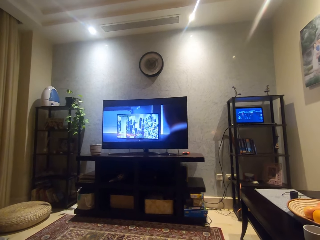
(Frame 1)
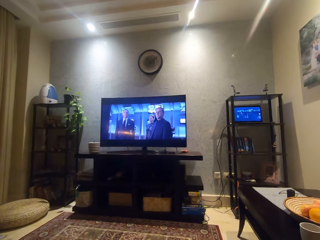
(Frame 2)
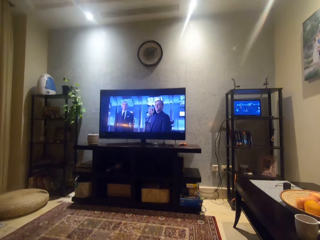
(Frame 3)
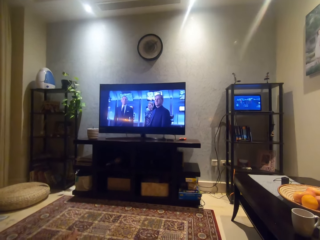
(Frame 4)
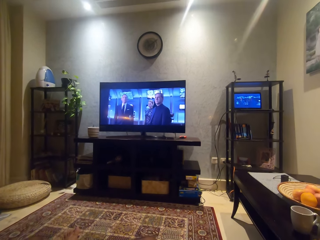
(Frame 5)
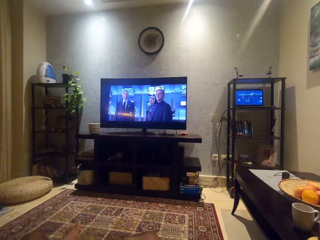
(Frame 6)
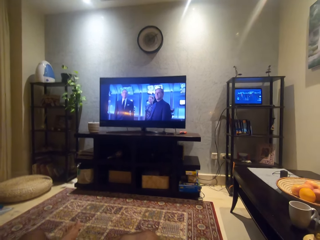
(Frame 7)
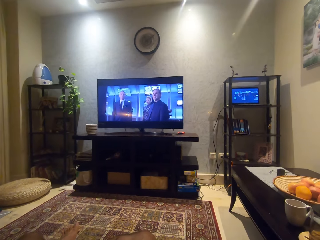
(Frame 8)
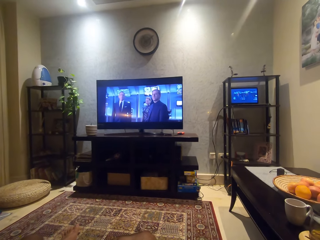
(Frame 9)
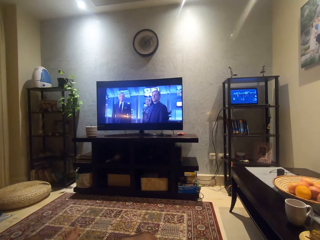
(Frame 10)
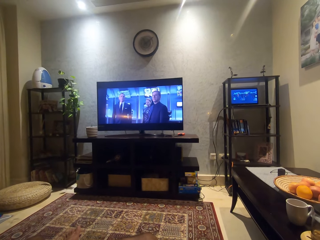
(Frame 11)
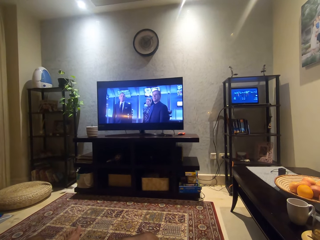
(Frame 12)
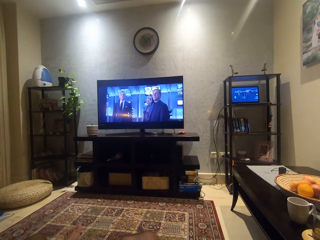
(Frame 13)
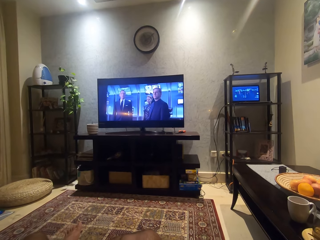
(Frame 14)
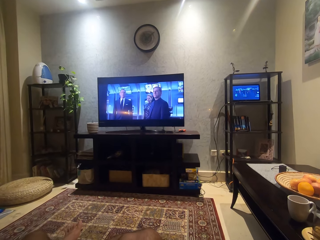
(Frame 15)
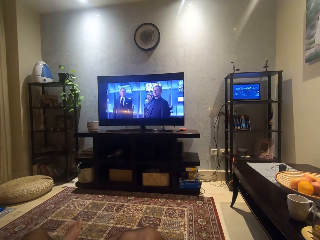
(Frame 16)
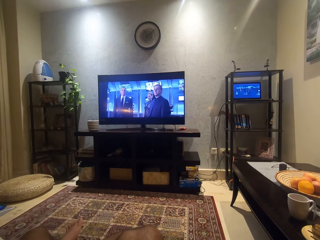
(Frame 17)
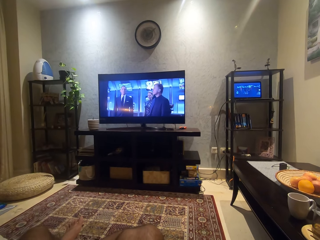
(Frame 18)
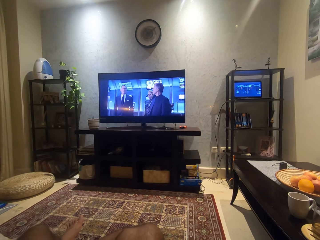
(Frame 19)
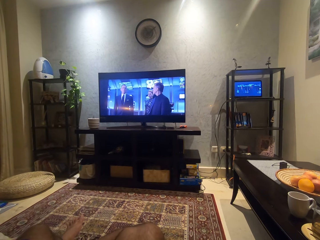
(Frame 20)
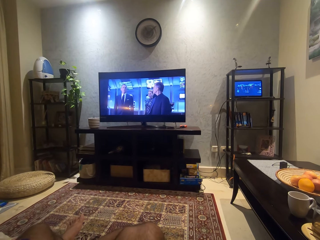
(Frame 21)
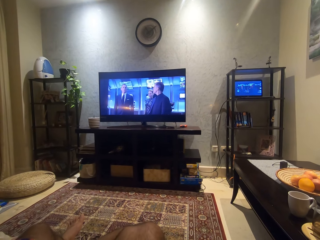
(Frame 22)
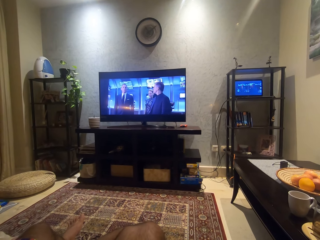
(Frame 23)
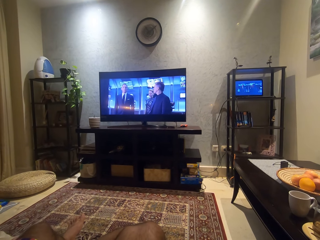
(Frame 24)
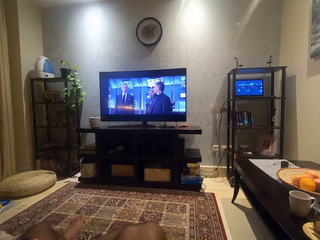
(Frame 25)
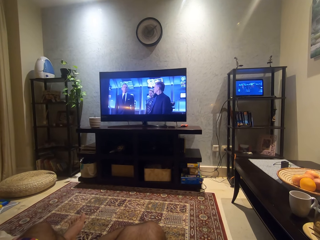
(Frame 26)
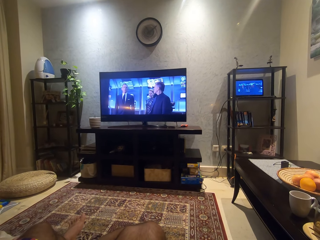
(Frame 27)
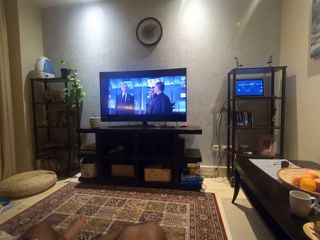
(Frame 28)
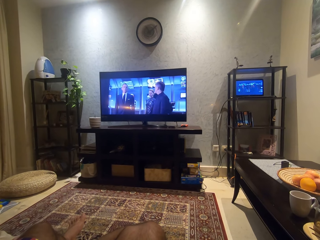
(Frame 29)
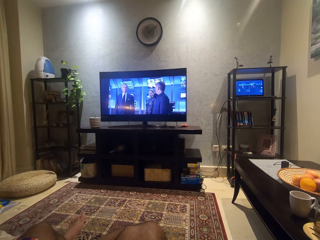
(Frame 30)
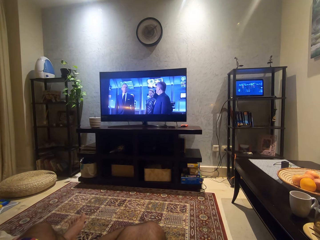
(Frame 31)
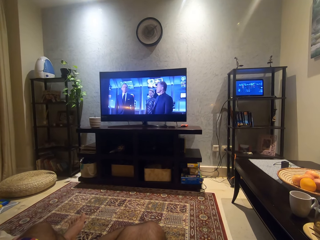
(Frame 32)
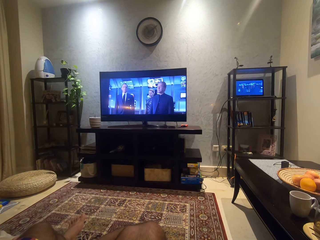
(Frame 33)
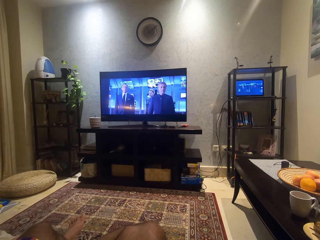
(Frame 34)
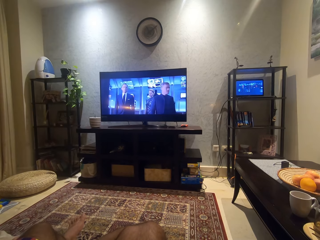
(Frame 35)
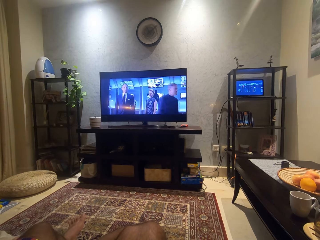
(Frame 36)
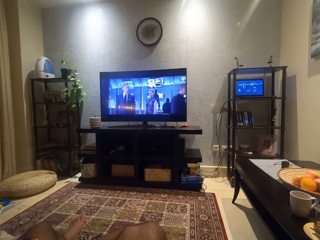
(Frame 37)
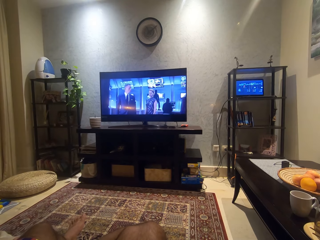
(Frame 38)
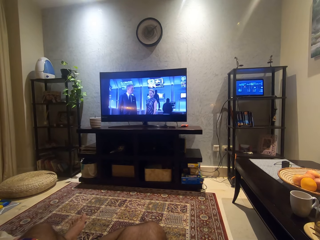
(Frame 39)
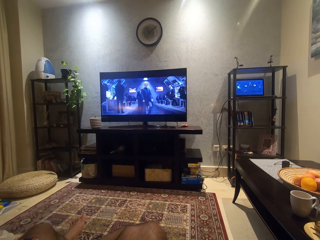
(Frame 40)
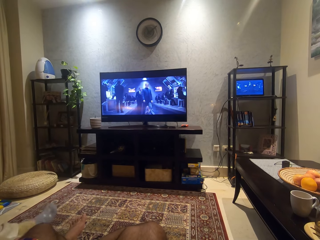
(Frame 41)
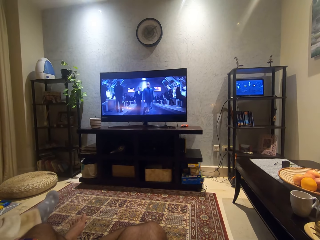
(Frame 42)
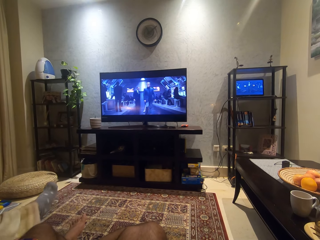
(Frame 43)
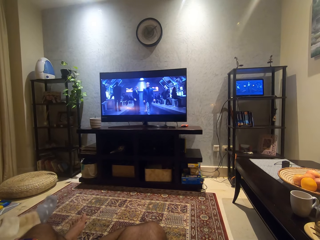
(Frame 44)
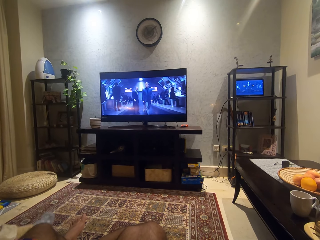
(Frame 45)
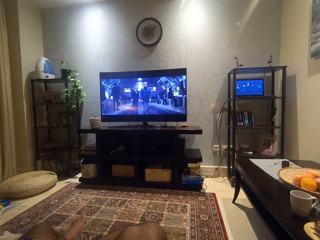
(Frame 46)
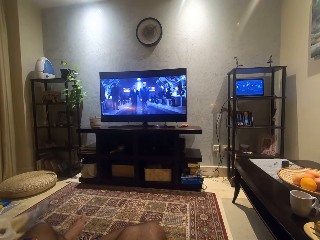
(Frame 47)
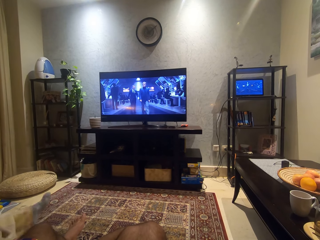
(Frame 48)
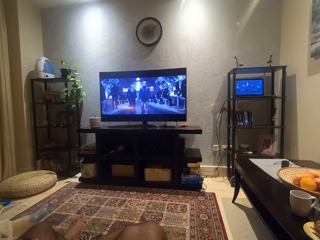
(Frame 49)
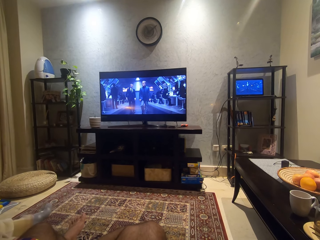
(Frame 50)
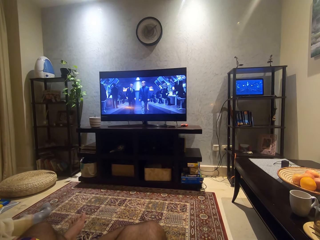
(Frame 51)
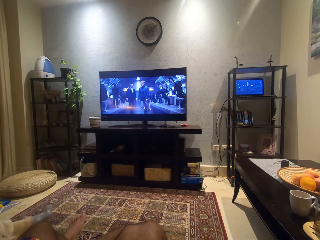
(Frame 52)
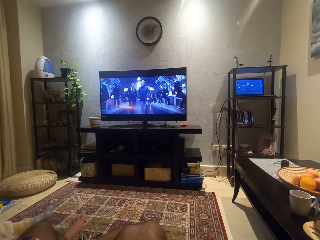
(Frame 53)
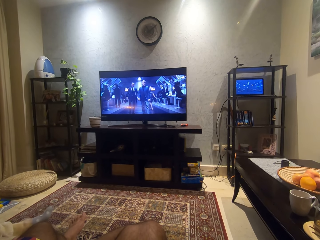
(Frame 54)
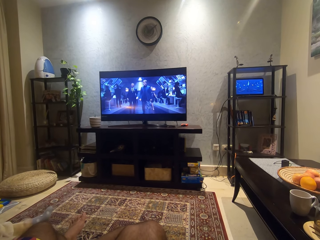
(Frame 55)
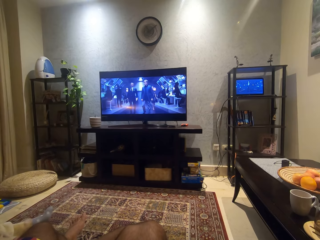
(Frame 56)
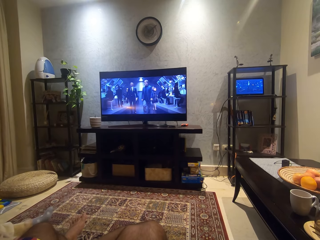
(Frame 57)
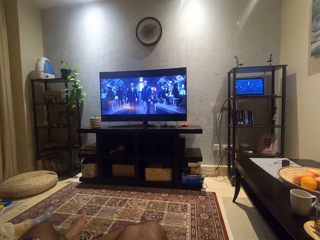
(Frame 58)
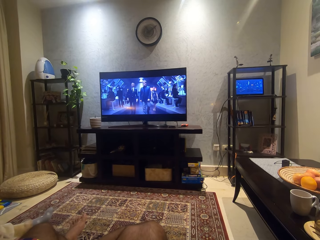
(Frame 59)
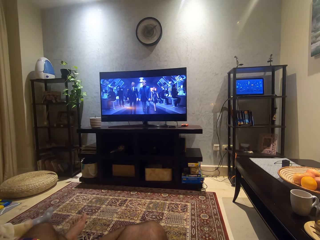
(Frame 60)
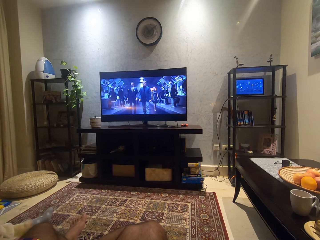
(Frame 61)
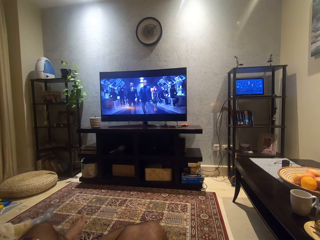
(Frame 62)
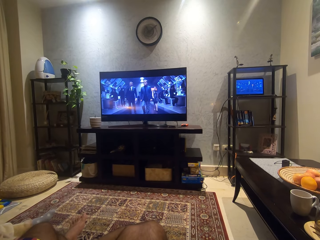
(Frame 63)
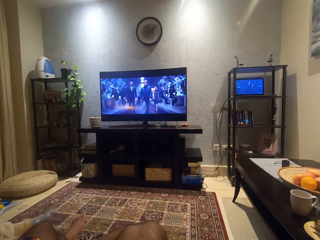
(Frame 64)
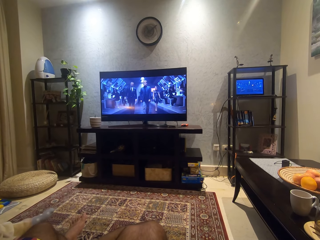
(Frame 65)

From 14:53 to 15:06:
The camera wearer watches a movie. A man raises his right leg.

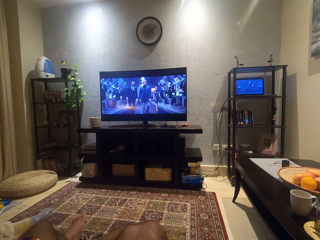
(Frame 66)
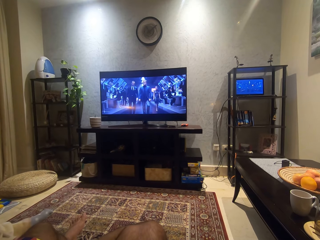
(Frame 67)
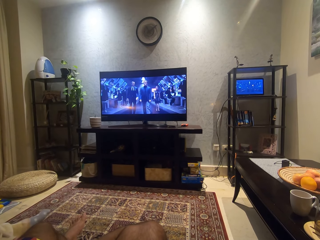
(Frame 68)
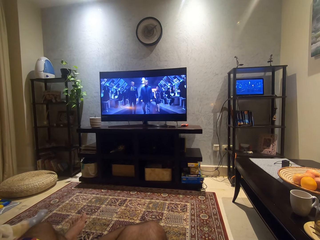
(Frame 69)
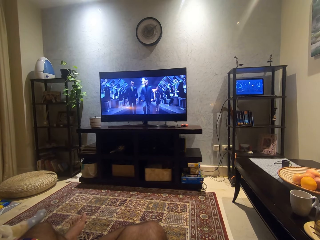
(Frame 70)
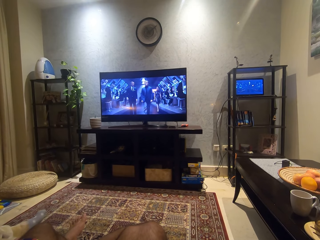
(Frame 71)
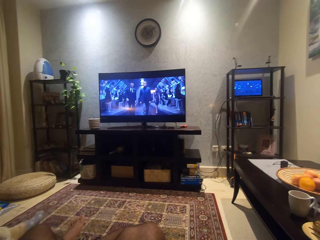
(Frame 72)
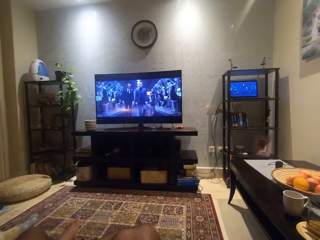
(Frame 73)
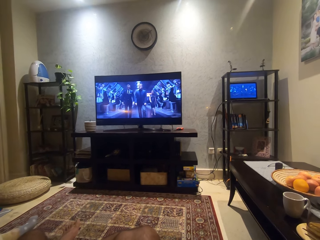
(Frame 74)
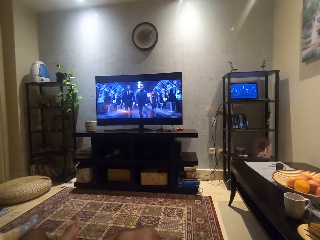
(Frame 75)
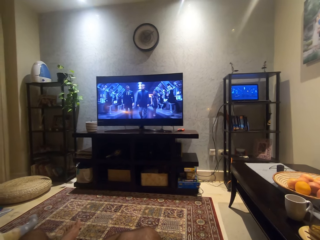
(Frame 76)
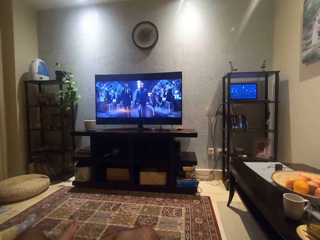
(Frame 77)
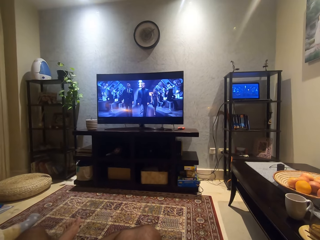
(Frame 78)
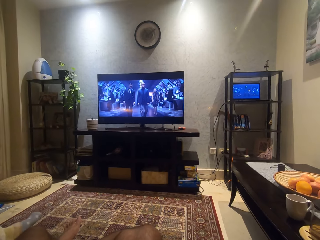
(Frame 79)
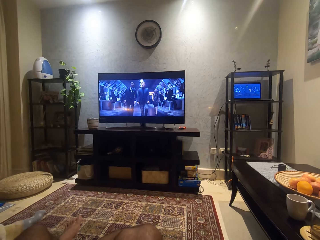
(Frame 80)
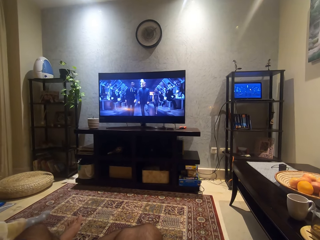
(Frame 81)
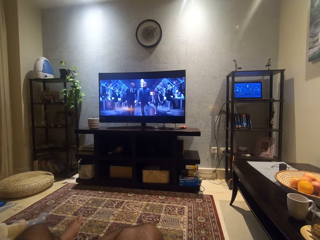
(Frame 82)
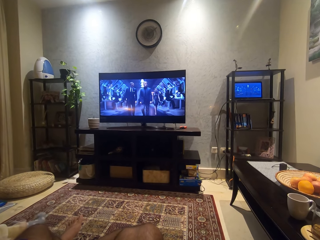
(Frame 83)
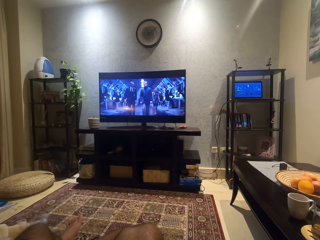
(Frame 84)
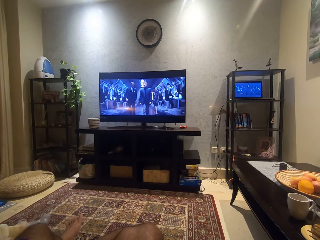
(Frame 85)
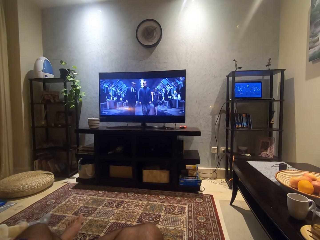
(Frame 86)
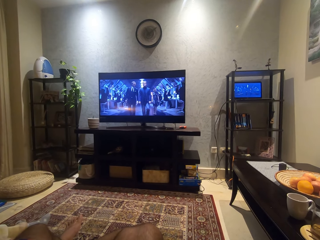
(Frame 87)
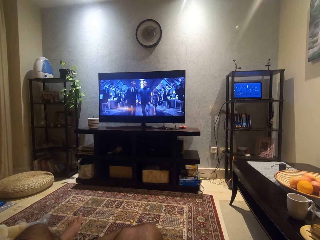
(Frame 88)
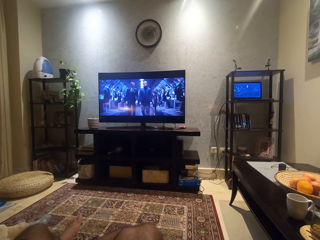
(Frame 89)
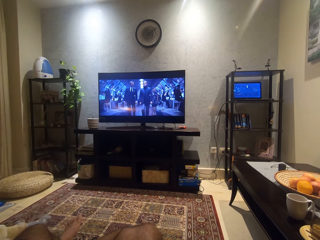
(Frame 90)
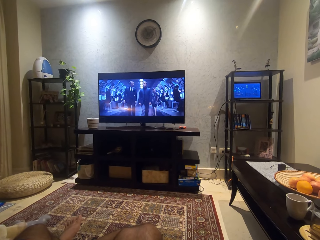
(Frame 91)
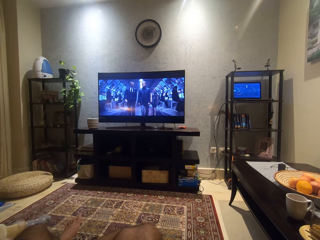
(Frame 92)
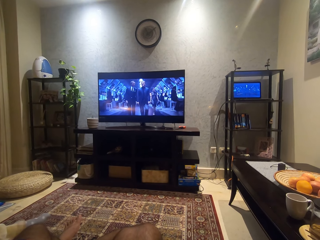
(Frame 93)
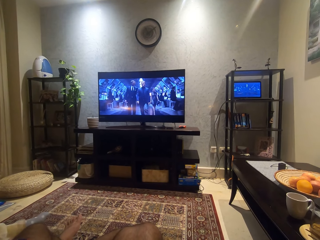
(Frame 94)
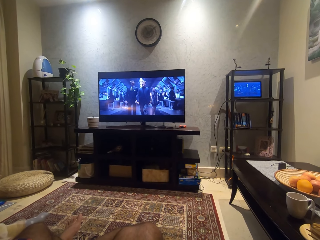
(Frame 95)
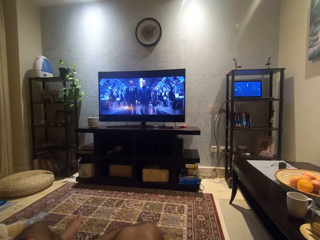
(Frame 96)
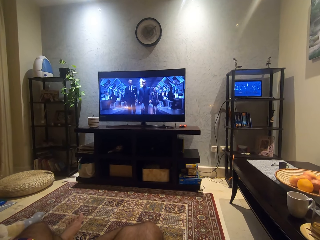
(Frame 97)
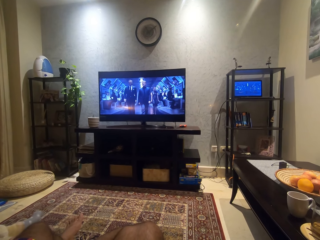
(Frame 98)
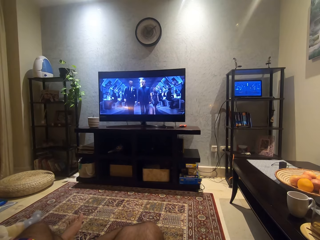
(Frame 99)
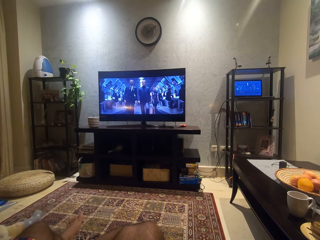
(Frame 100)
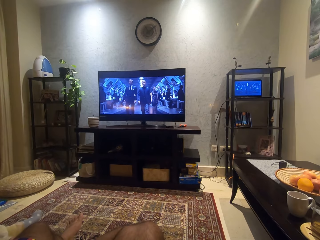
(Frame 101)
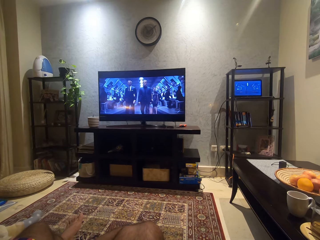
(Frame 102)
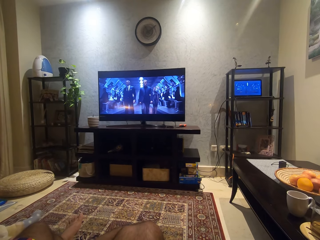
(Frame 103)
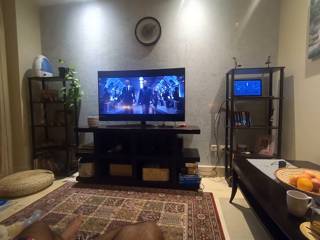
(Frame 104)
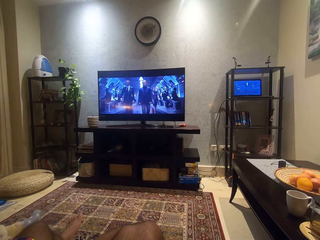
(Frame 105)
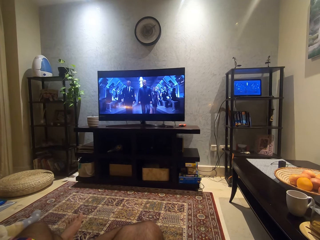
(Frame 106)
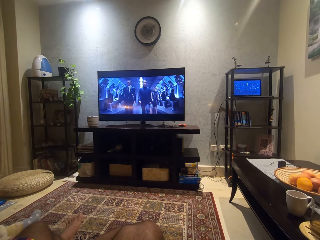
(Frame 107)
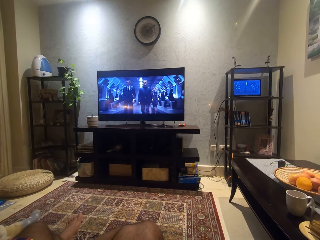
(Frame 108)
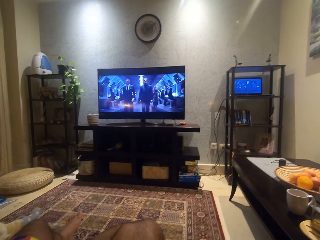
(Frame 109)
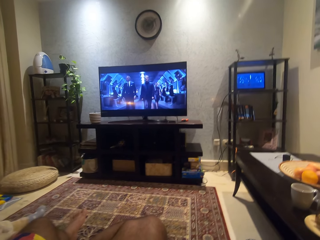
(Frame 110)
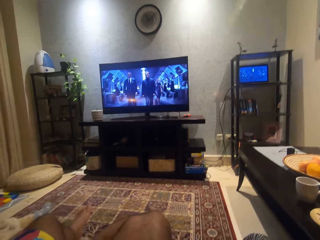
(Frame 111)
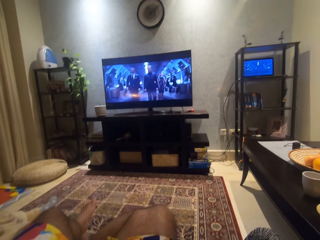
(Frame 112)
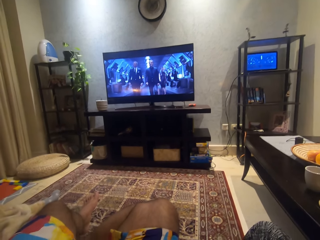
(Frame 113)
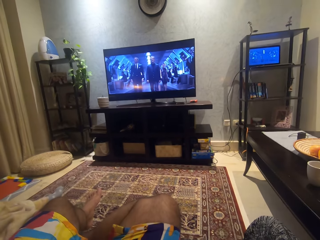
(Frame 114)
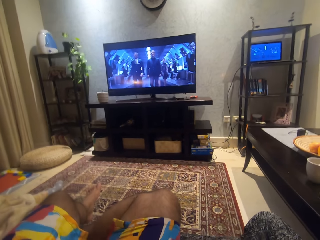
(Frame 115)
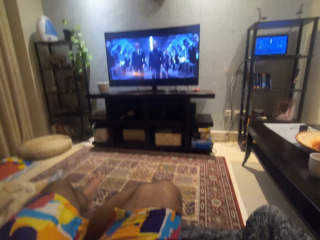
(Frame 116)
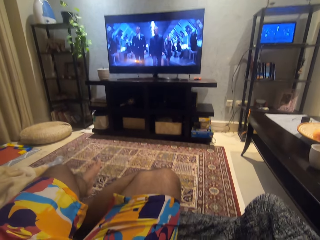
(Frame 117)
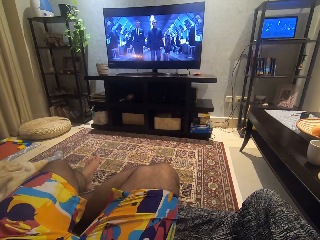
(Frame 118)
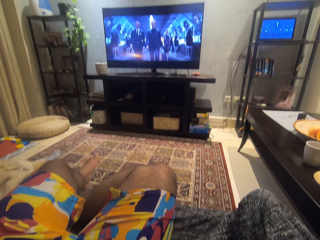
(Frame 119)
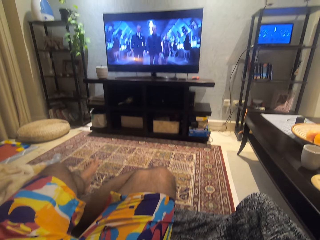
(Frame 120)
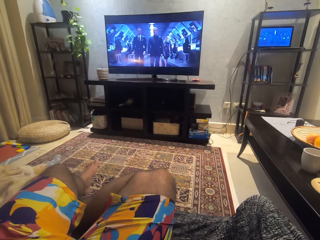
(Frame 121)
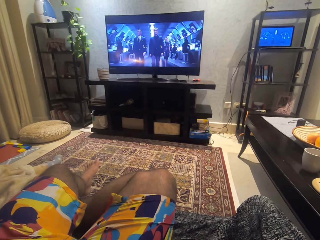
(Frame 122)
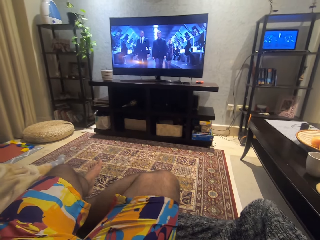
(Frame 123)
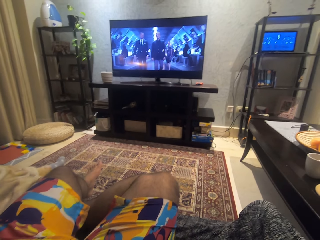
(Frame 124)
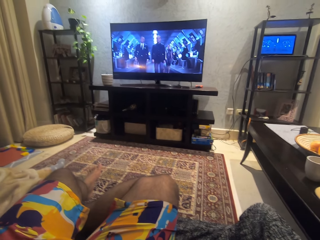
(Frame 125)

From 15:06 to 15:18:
The camera wearer moves his head. He watches a movie.
